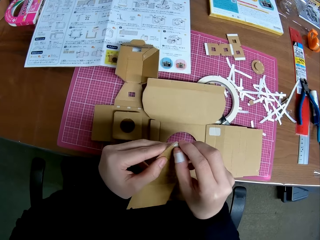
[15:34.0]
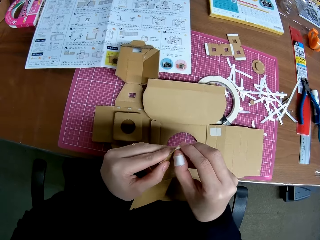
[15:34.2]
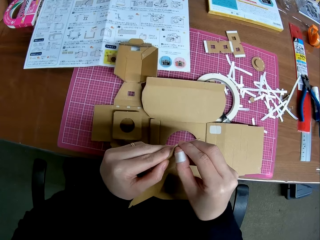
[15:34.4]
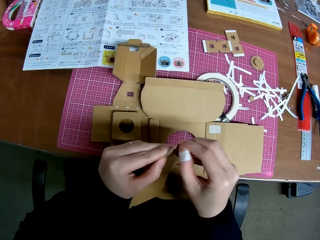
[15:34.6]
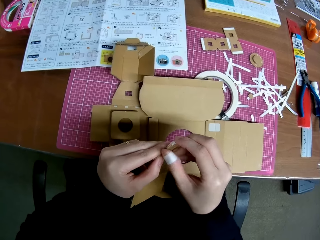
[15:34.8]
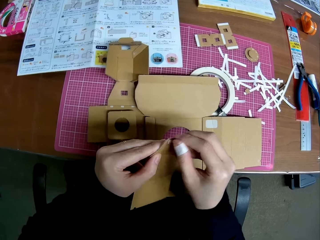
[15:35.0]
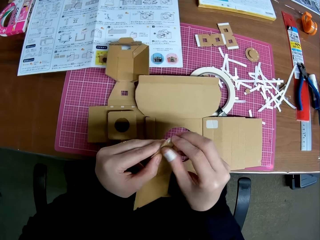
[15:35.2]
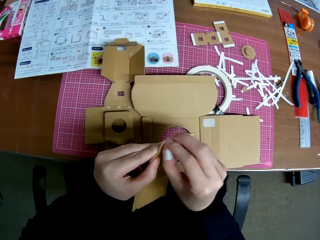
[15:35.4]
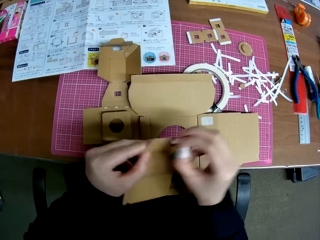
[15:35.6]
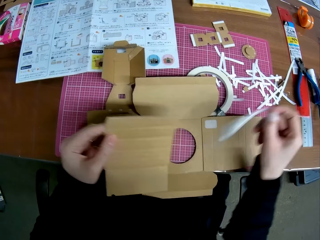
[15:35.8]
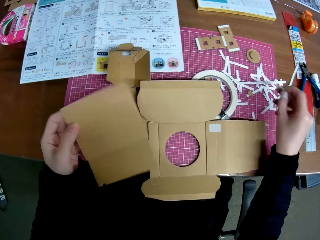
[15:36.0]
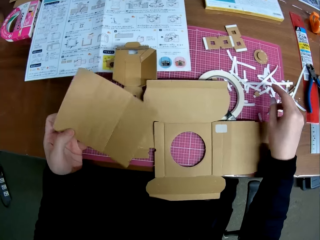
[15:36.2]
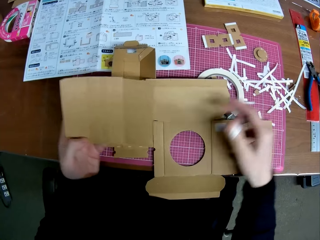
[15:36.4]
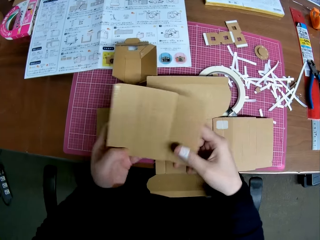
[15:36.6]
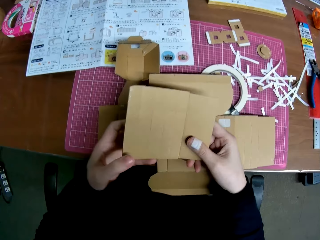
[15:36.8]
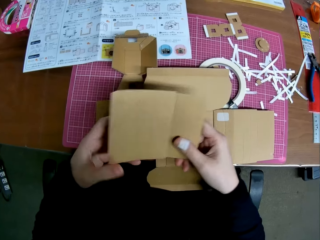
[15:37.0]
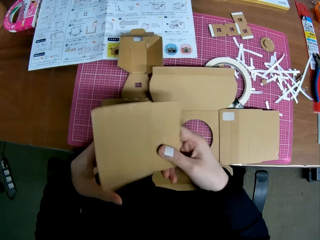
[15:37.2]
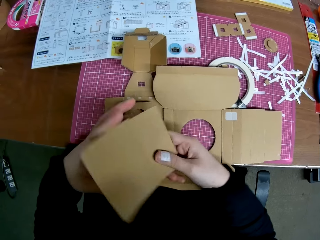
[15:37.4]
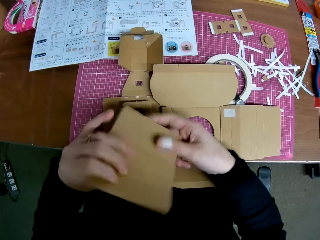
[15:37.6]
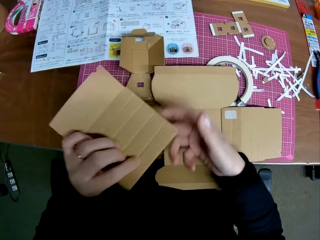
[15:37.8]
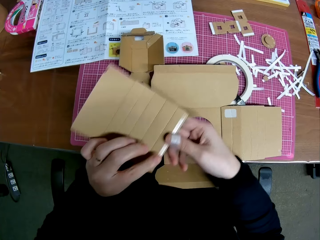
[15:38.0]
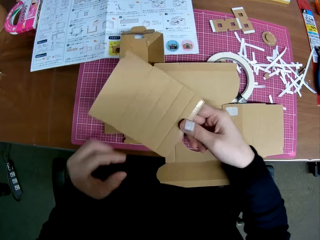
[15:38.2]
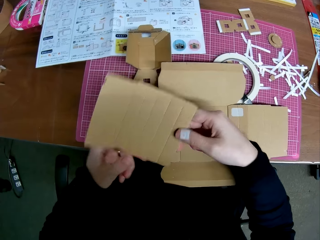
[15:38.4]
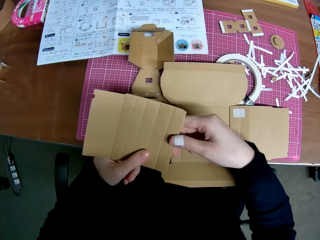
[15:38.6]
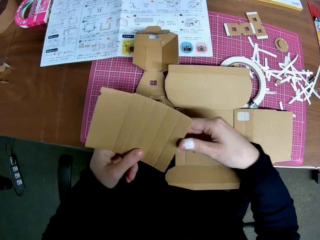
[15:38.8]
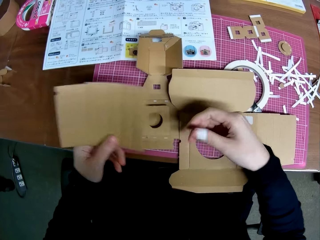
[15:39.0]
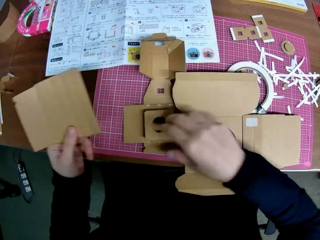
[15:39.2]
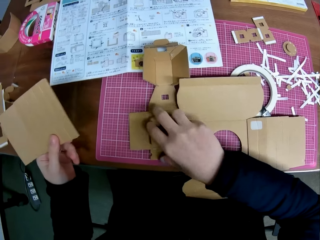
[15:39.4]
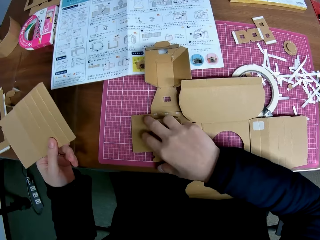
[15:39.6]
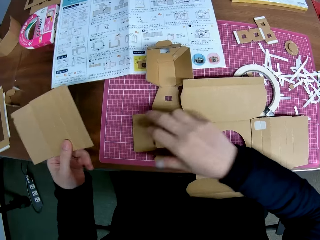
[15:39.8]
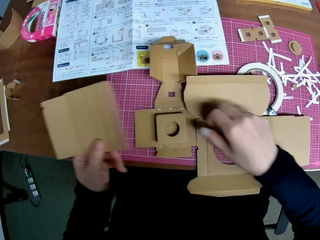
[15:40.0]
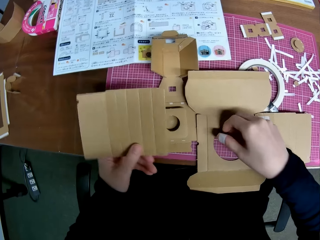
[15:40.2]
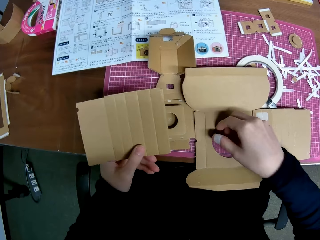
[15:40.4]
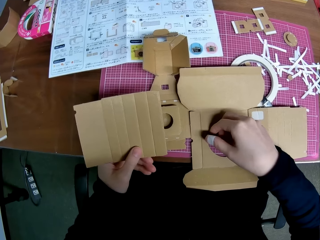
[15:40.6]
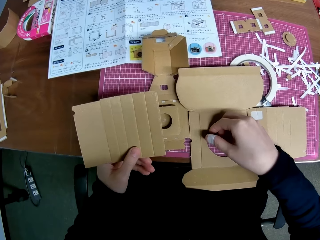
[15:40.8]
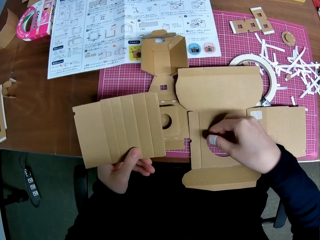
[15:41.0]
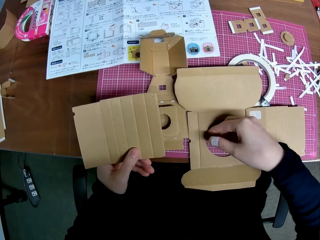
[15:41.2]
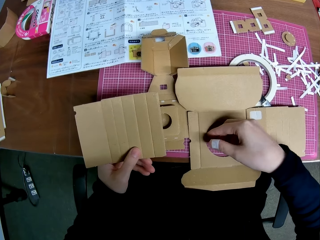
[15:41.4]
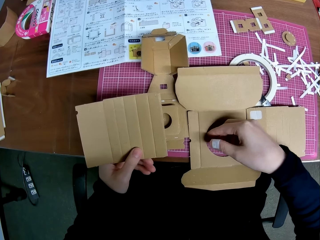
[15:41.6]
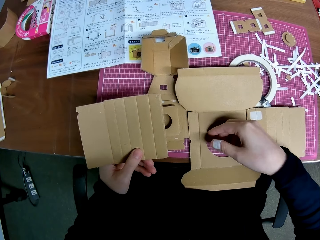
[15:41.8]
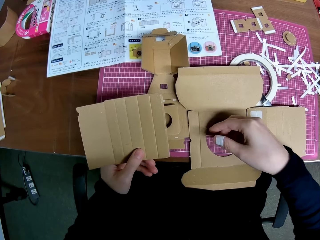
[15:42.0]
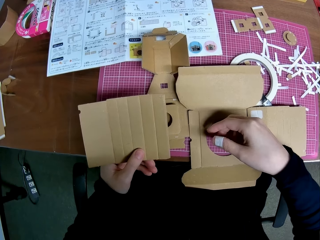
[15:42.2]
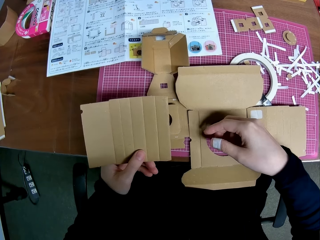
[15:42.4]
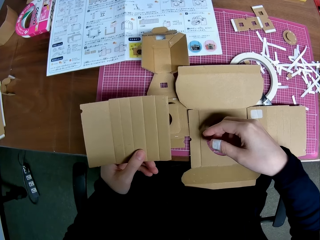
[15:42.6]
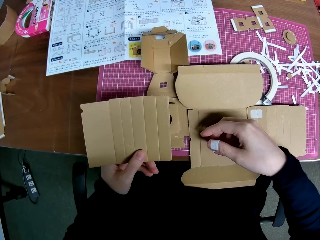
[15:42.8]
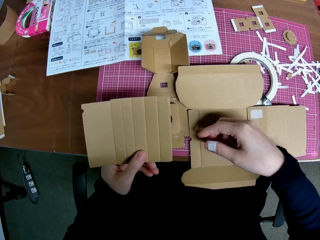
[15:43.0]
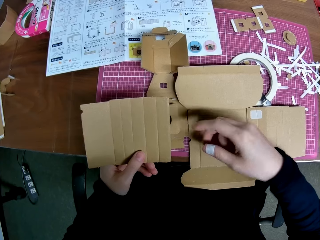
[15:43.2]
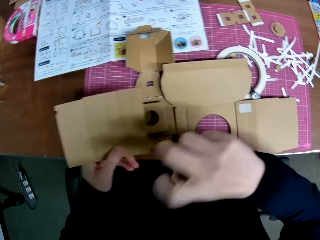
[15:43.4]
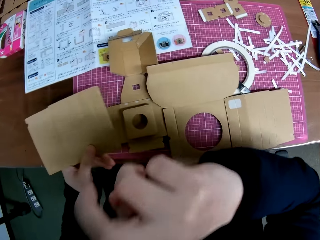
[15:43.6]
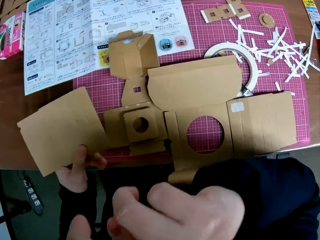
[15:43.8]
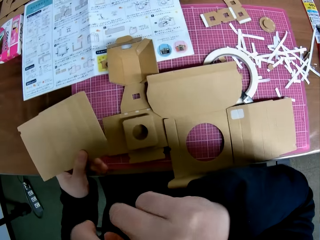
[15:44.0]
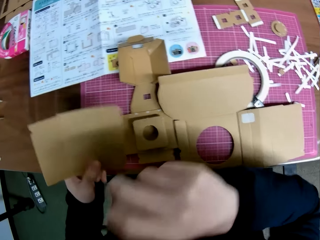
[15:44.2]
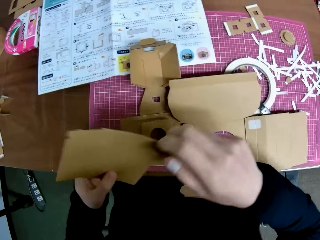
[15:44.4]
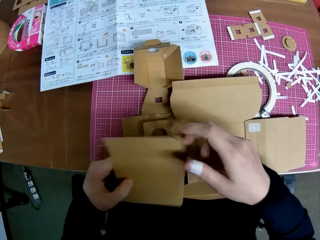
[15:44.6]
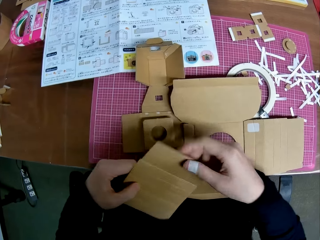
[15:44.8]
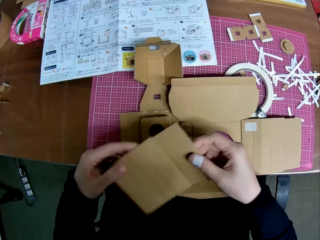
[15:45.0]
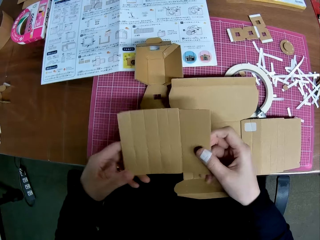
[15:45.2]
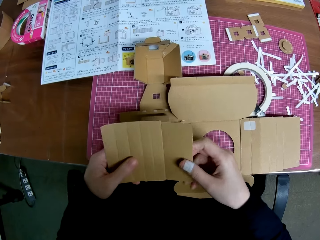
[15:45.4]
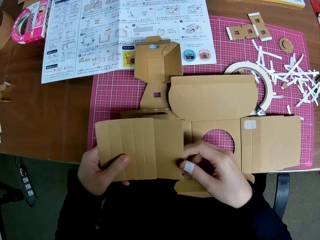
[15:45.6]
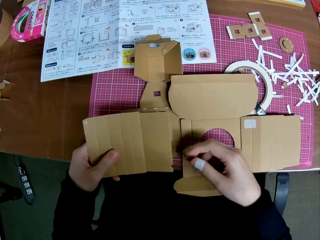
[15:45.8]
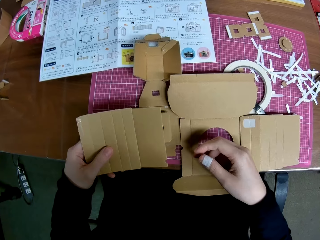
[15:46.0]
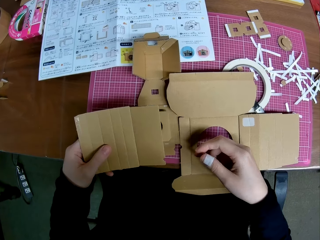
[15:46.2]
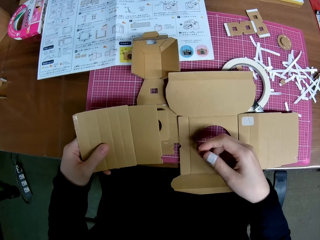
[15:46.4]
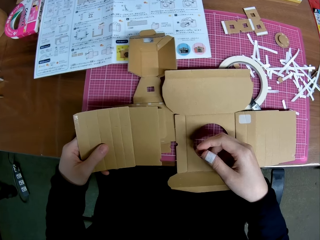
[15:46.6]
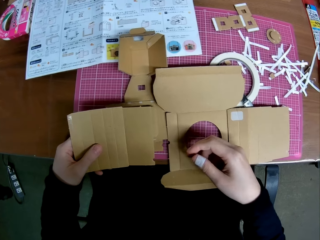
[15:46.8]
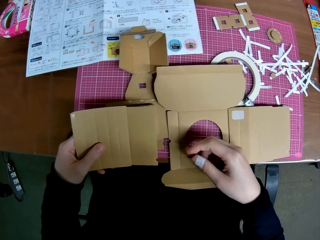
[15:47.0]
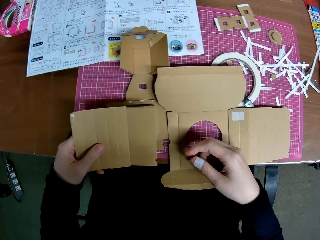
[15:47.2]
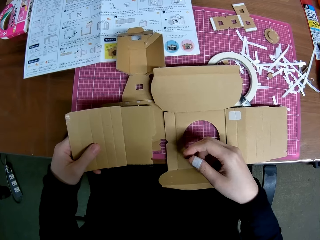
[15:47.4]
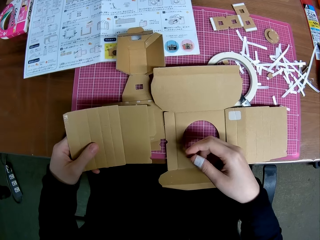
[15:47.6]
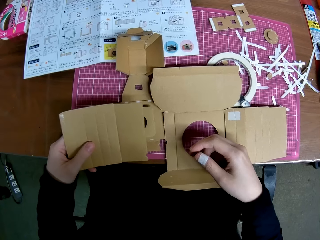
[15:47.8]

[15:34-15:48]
The camera wearer removes the tape or sellotape on one of the carton pieces. They throw the sellotape on the table. They lift their right hand.

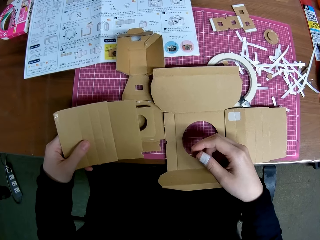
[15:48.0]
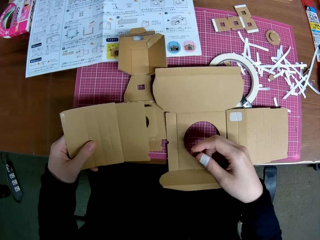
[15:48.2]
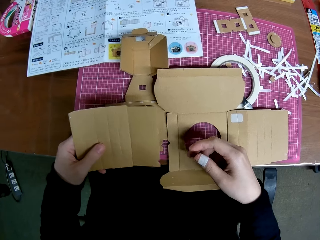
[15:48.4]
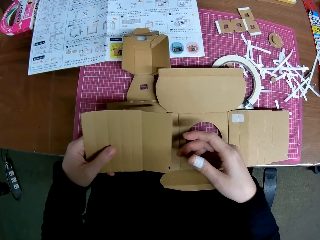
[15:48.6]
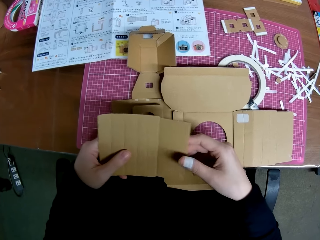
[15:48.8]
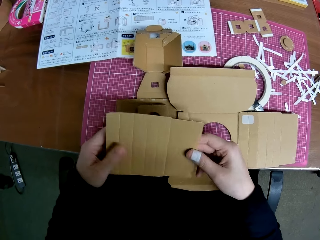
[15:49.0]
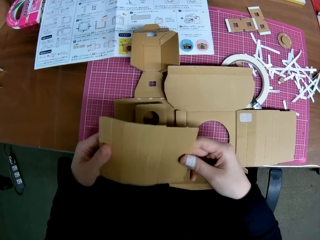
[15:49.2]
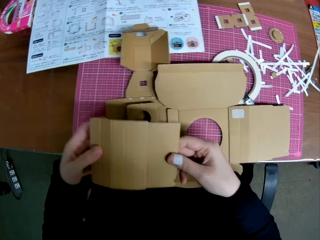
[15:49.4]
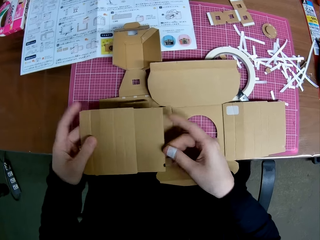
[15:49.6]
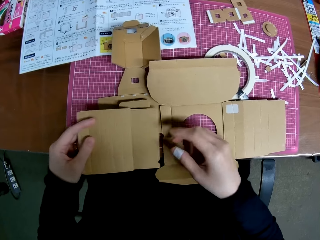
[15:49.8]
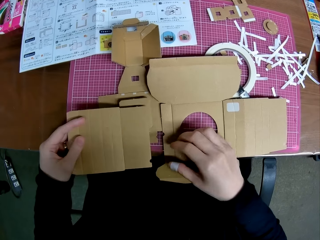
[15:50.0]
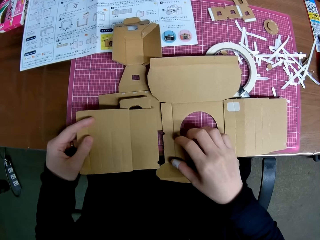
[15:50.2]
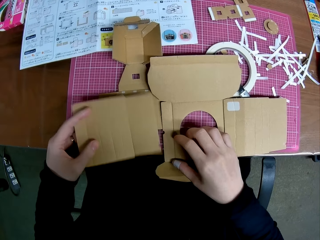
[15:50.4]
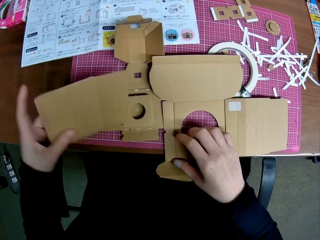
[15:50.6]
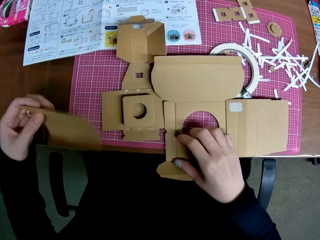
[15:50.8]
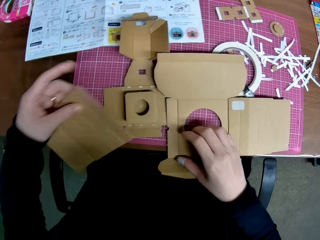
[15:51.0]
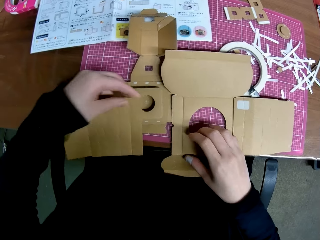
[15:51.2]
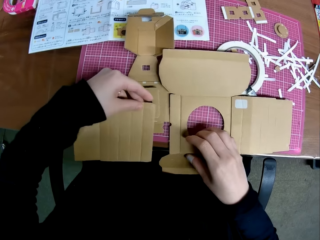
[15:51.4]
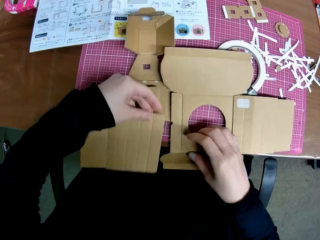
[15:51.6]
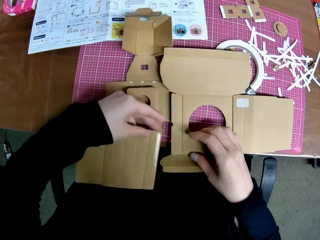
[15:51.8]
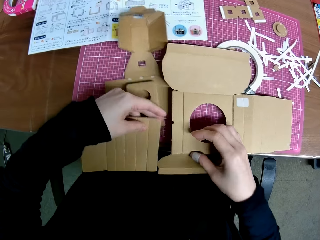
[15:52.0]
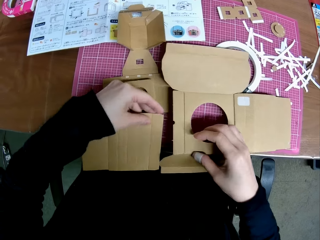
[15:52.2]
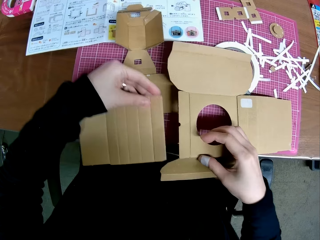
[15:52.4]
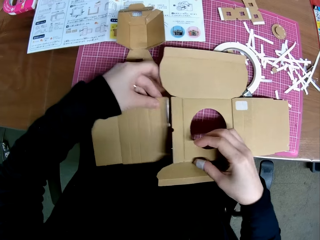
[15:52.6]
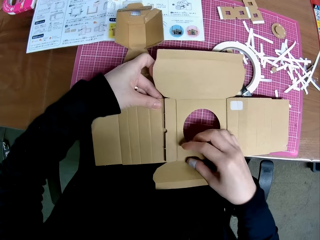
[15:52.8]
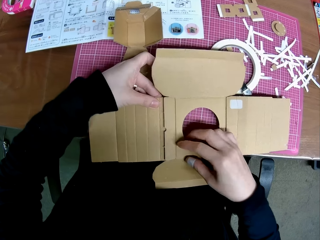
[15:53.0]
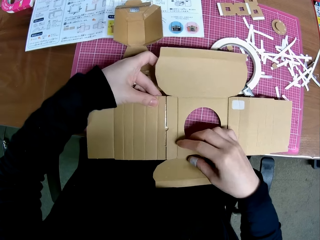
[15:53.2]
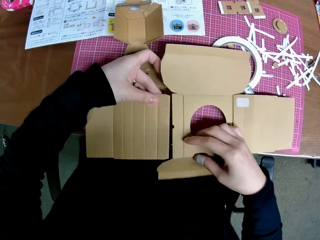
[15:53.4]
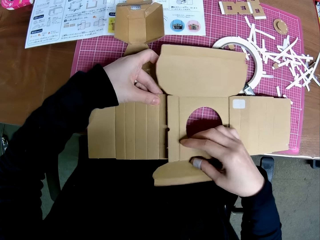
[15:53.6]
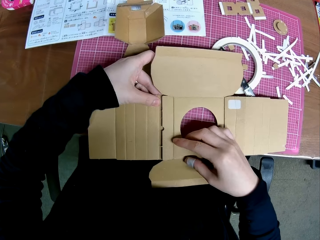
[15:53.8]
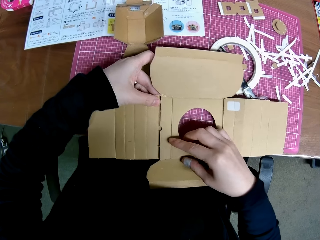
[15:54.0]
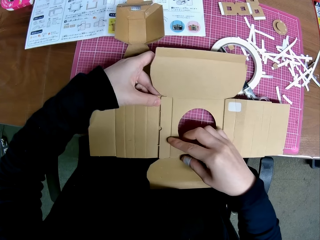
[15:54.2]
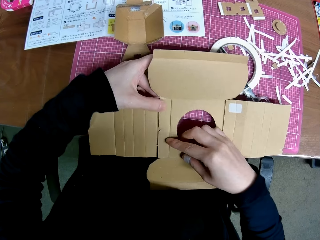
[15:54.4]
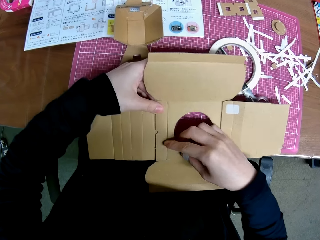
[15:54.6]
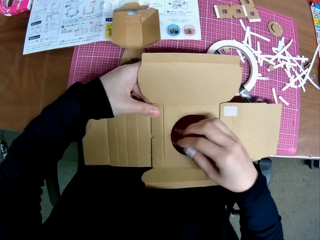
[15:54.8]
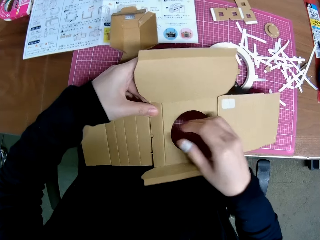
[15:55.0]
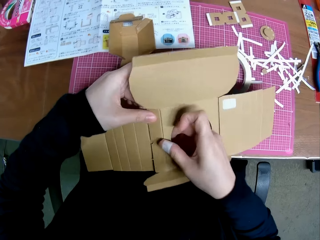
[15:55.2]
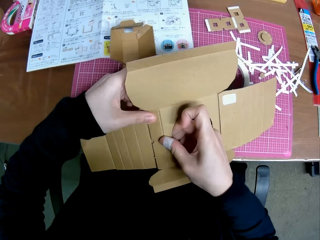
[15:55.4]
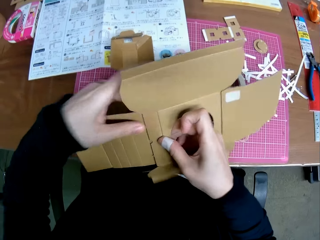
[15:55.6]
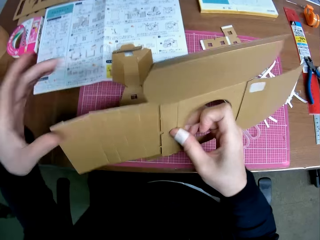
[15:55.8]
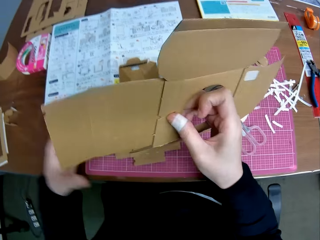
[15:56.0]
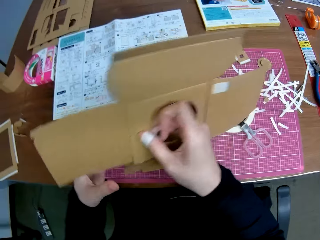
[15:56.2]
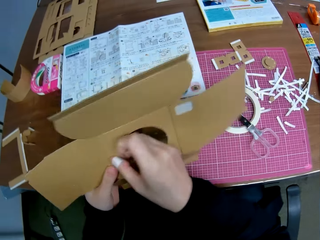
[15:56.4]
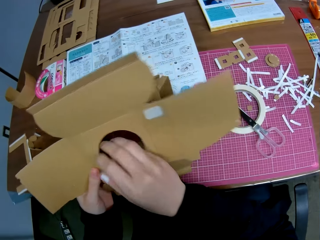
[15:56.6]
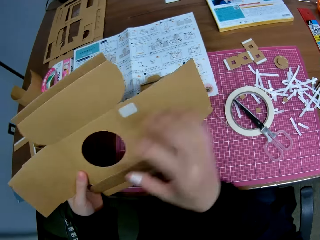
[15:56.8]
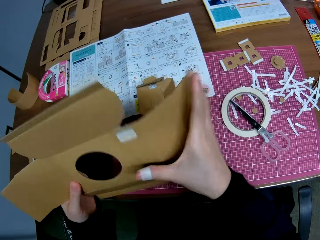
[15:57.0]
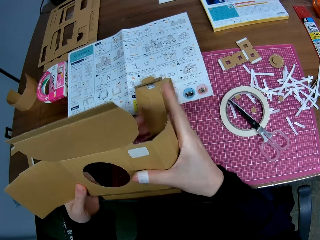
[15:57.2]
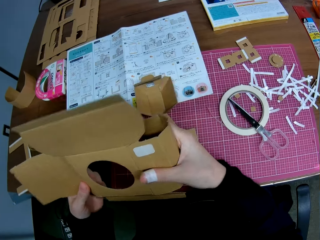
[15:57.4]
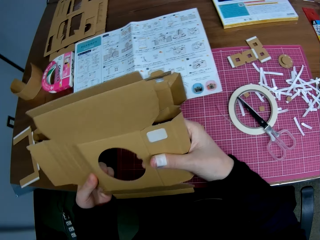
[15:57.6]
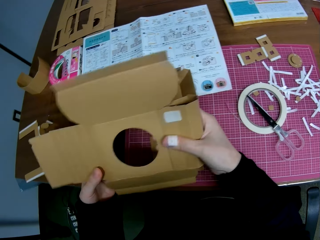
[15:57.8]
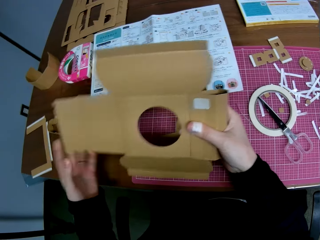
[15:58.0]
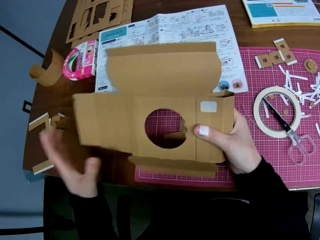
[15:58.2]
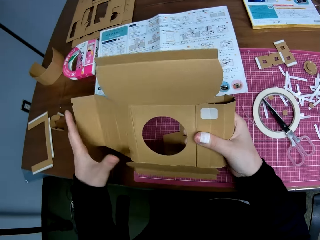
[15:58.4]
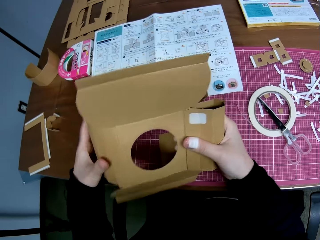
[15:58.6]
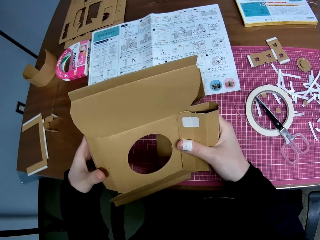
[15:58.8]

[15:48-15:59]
The camera wearer lifts a carton craft. They reassemble the carton piece. They stick the carton craft on another carton craft. They lift the carton craft and fold the carton craft.
